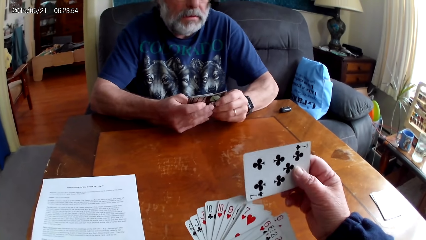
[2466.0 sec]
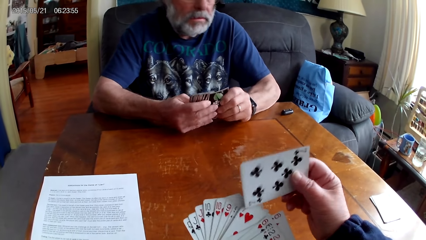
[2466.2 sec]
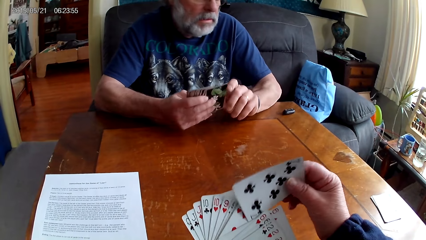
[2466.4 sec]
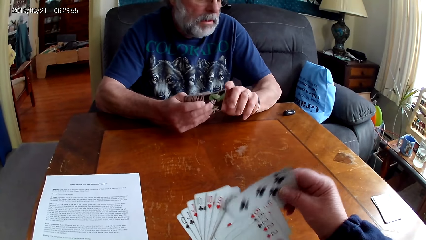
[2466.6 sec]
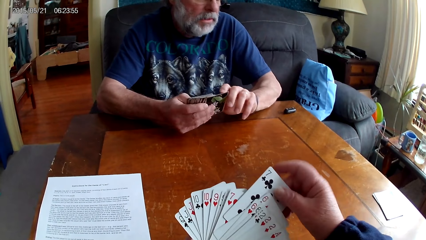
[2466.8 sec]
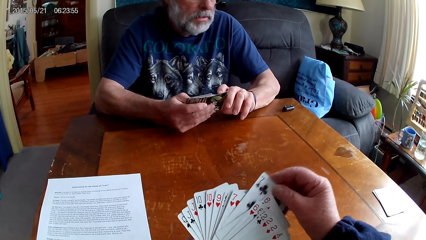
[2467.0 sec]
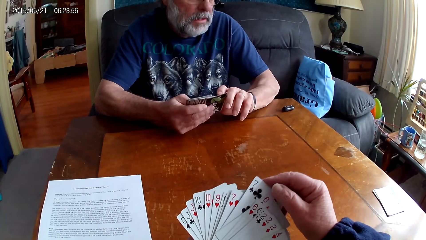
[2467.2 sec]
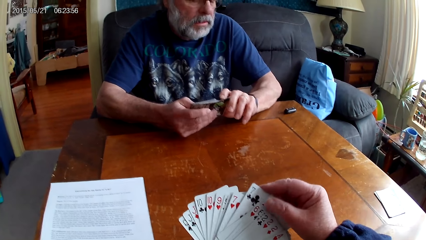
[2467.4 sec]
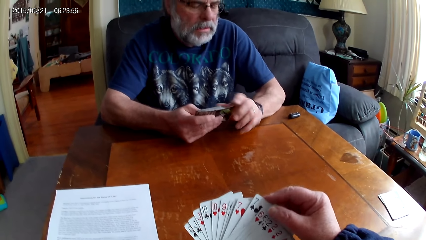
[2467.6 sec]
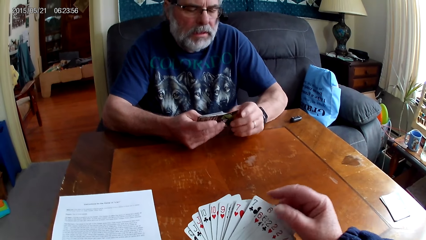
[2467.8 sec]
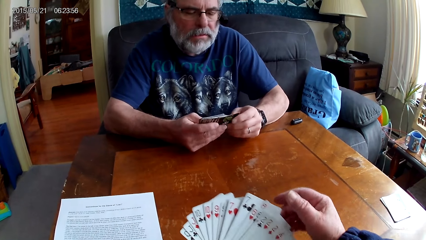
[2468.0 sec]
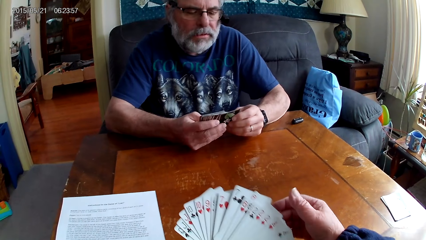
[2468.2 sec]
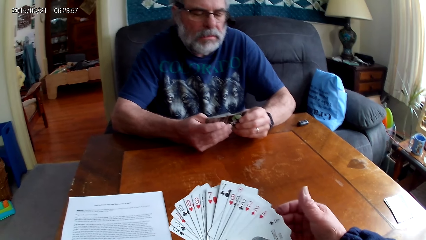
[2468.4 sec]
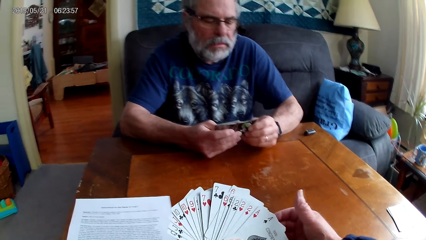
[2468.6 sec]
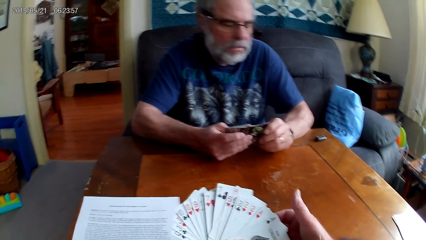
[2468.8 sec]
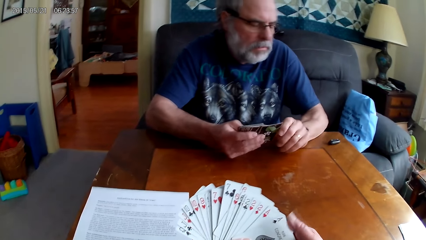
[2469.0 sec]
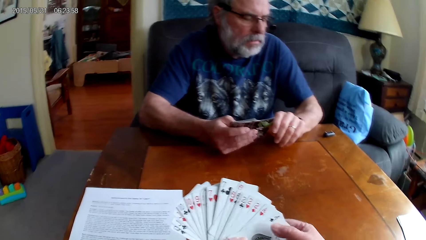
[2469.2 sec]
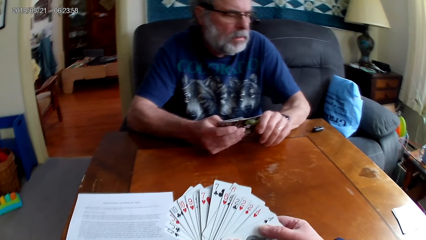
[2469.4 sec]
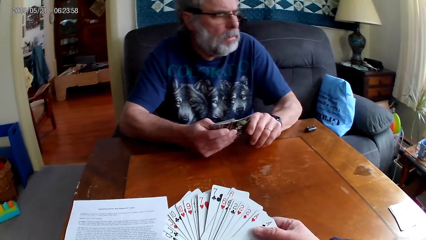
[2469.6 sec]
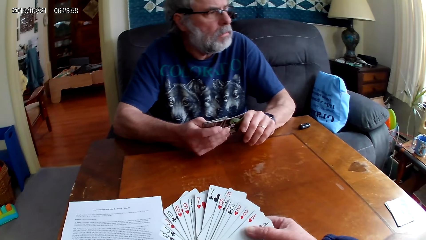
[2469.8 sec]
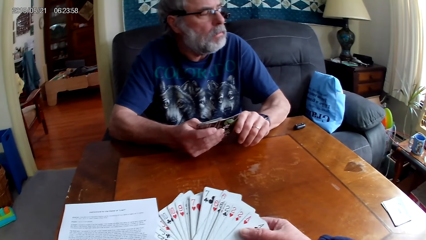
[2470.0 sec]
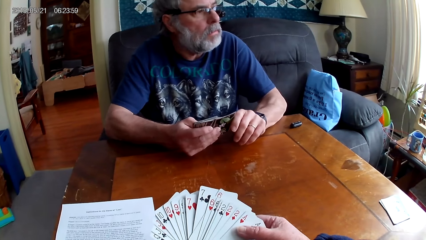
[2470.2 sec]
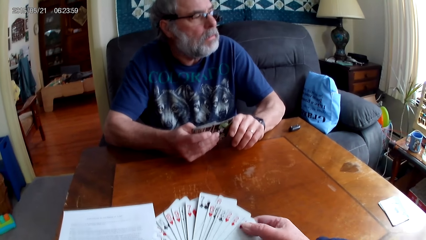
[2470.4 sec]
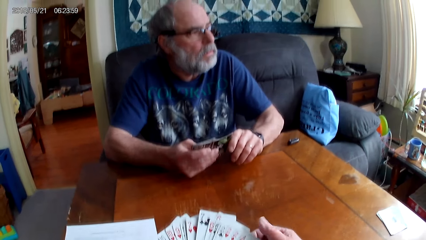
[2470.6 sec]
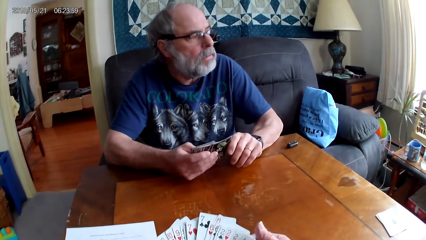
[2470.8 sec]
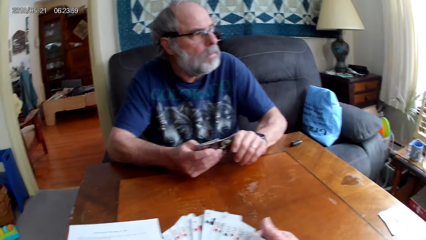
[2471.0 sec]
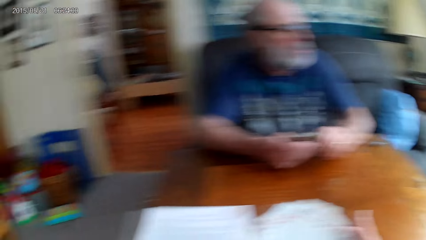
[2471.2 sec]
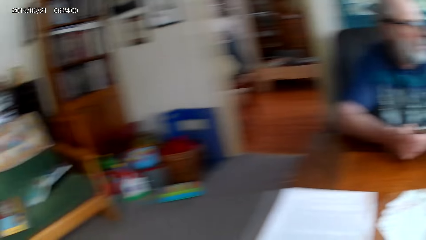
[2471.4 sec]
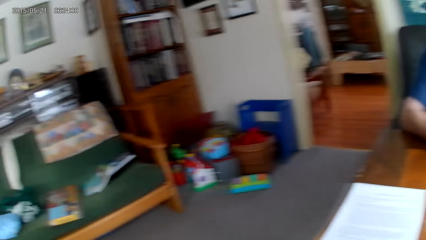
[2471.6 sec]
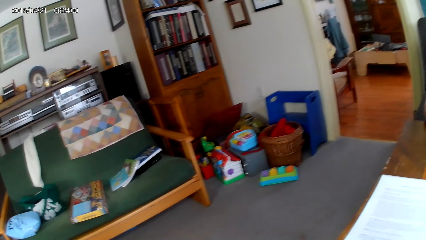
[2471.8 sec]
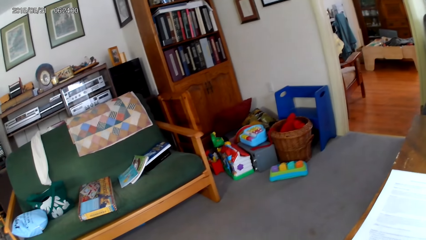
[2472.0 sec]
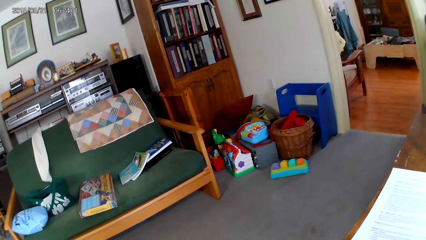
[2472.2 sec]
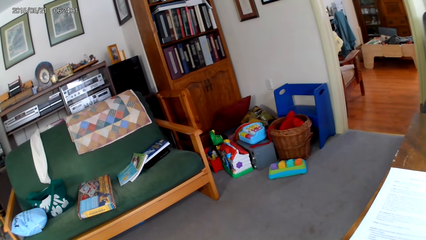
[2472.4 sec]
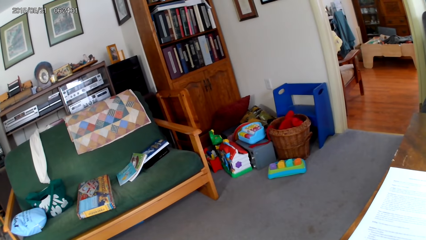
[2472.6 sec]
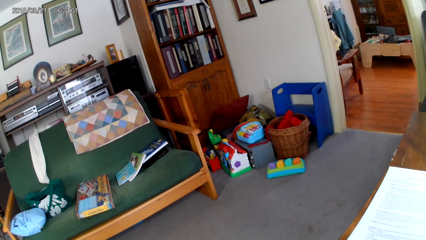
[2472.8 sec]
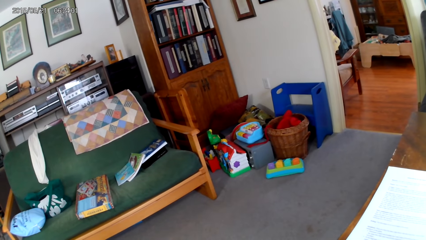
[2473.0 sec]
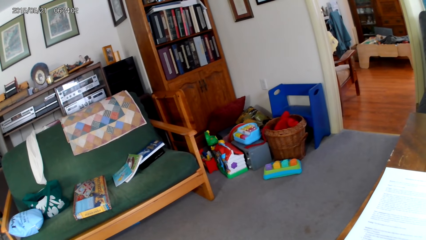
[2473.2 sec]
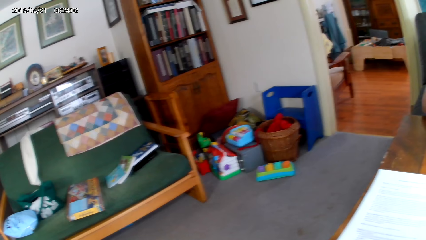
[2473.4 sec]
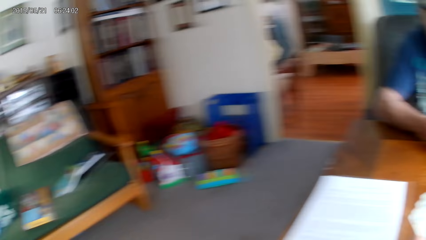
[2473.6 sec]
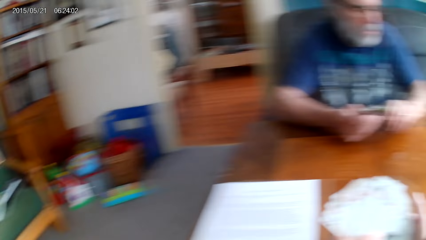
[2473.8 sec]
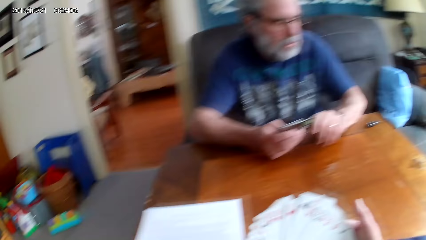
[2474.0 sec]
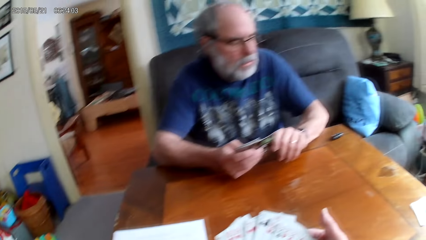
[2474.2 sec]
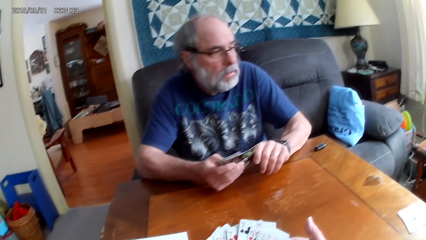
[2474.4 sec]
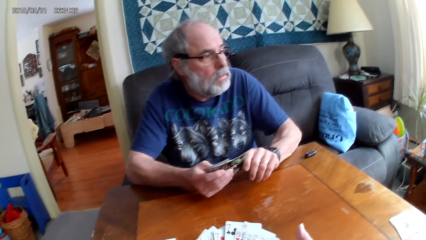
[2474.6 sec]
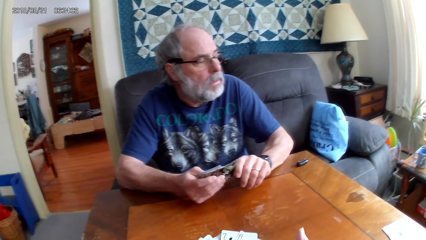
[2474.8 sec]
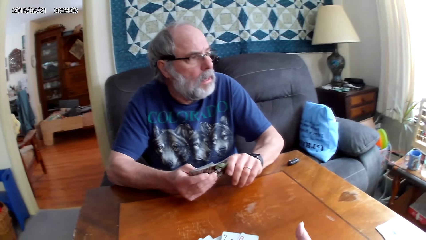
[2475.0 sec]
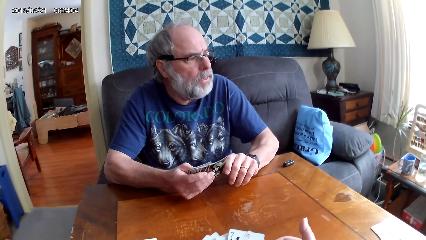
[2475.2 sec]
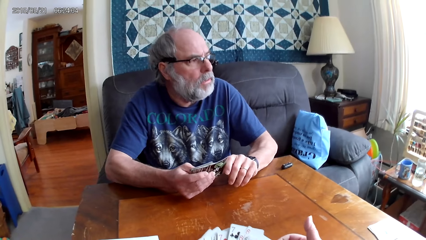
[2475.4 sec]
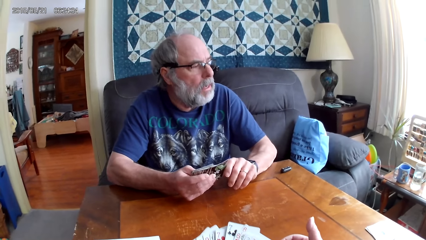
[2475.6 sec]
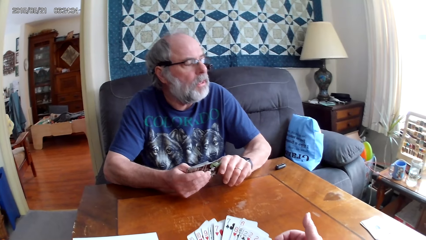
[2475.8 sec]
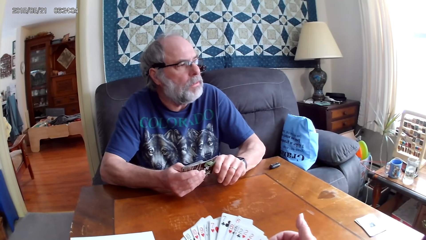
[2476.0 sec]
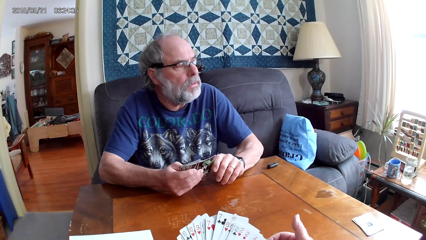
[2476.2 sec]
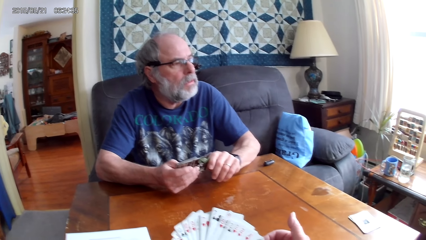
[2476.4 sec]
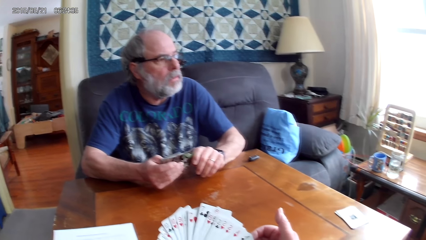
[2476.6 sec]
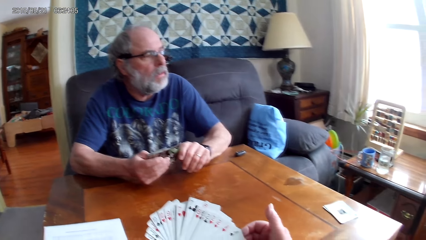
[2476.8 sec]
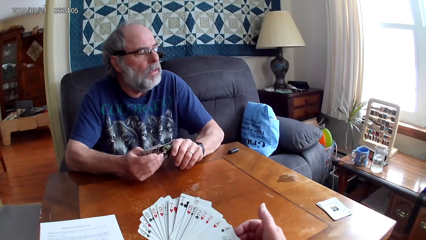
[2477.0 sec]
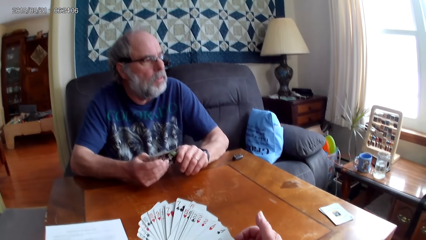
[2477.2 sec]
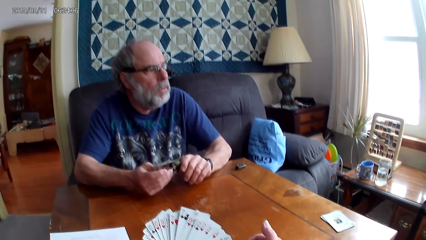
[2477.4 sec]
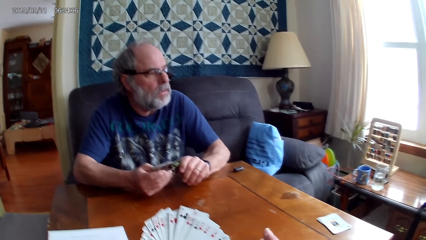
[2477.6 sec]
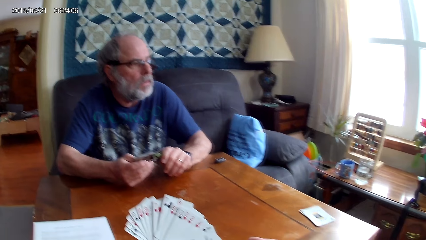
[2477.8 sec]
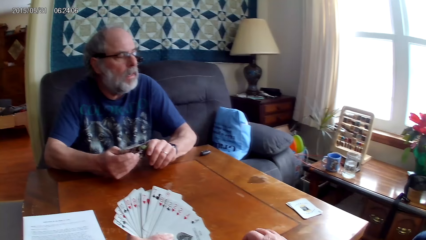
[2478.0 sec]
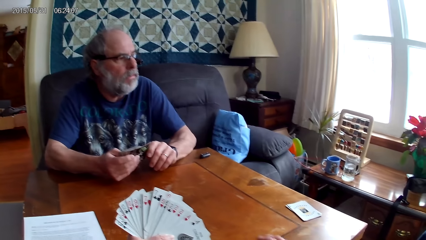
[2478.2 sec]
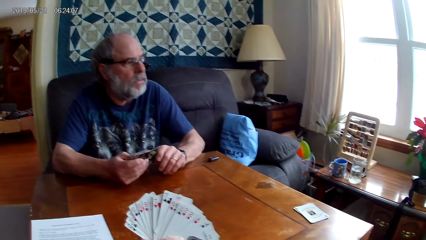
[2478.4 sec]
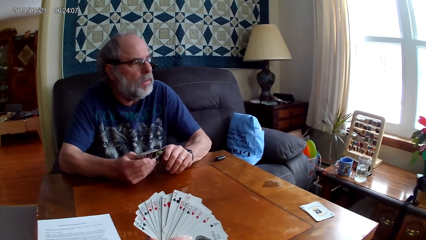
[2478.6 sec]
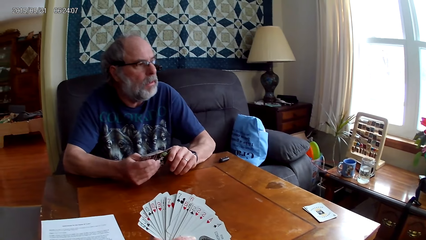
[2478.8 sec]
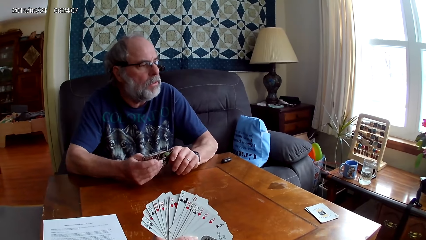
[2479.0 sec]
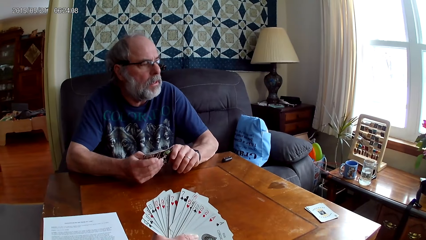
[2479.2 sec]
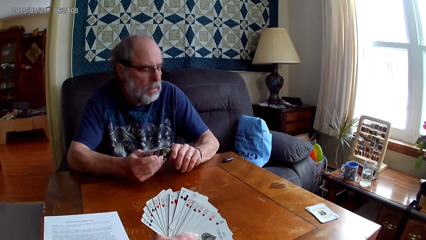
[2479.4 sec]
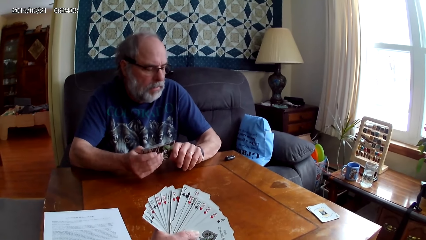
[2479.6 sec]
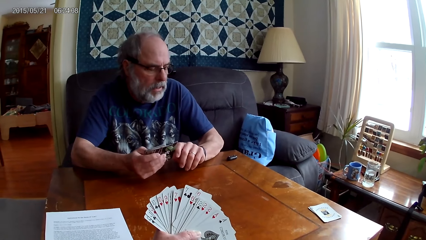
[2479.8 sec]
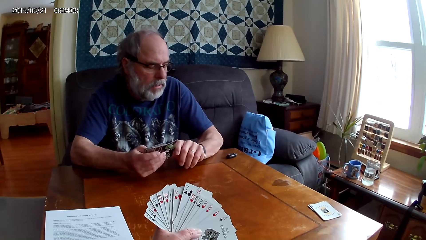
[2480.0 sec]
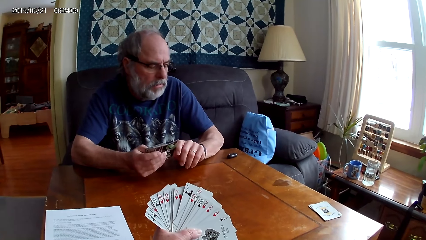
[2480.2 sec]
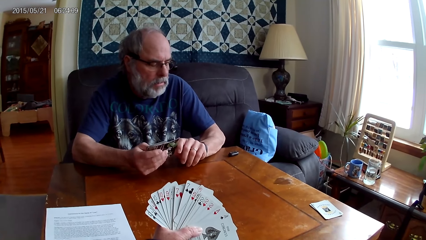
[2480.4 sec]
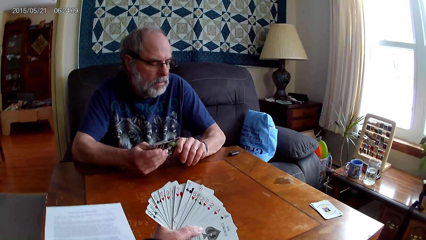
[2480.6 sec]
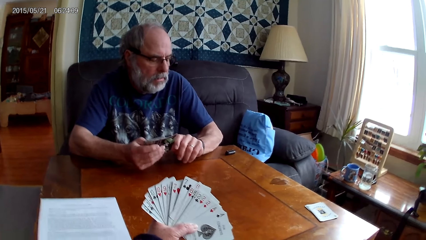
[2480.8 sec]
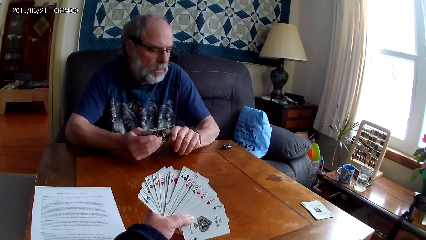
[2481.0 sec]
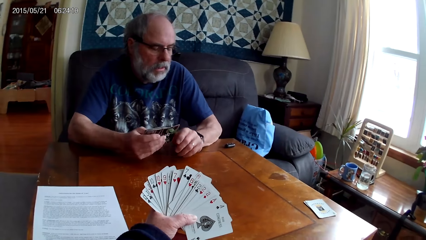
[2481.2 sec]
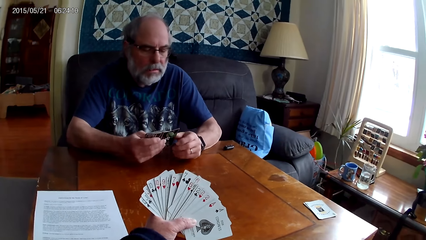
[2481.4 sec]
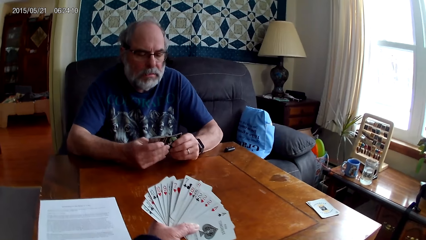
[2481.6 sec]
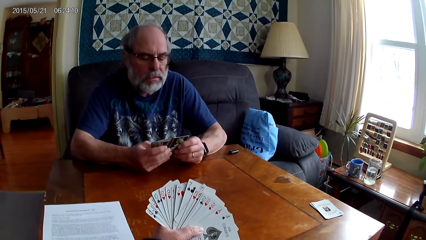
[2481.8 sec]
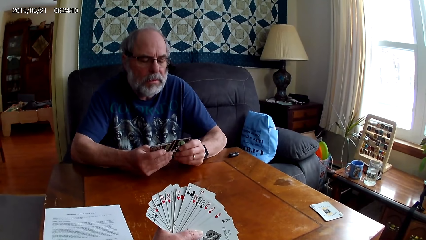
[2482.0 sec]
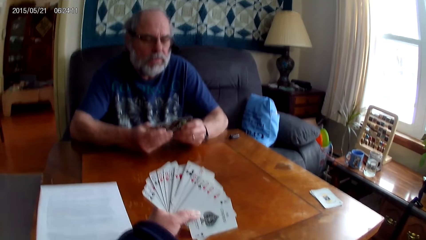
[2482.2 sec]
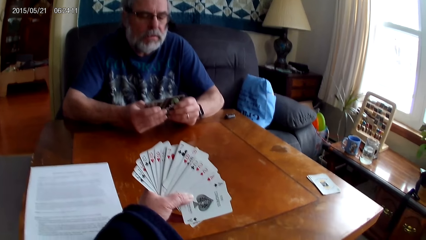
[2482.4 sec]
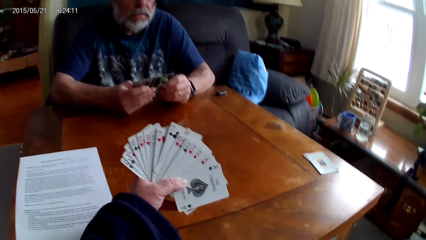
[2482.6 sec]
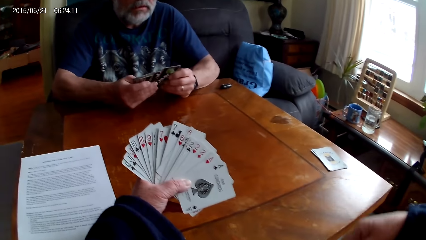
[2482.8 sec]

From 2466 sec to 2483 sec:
The camera wearer holds the playing cards with her hands. A man holds cards. The camera wearer dialogues with the man.
